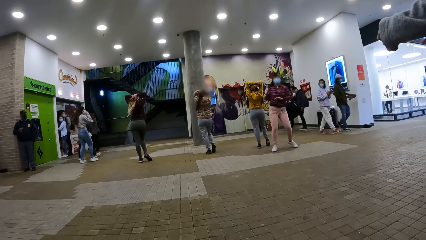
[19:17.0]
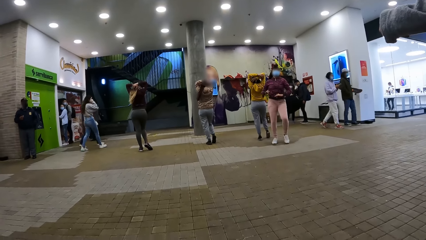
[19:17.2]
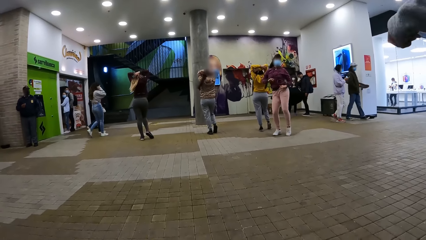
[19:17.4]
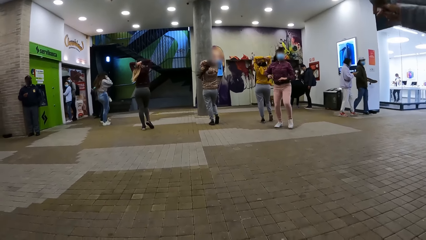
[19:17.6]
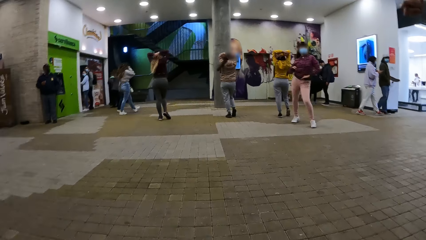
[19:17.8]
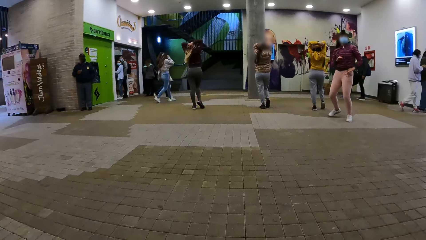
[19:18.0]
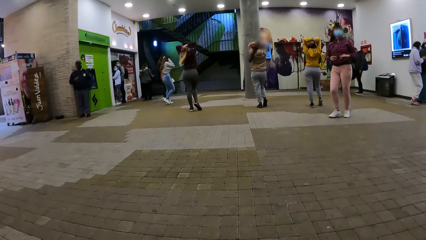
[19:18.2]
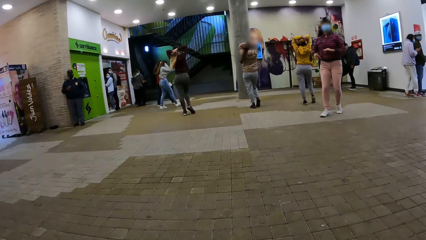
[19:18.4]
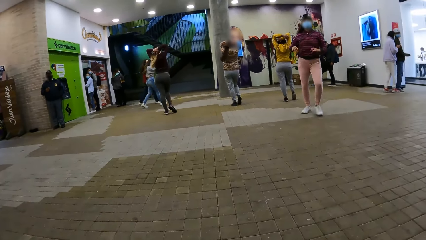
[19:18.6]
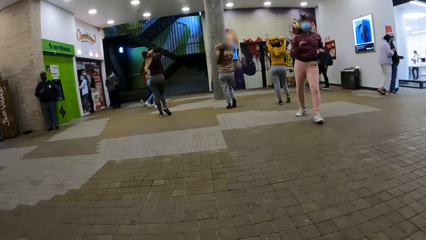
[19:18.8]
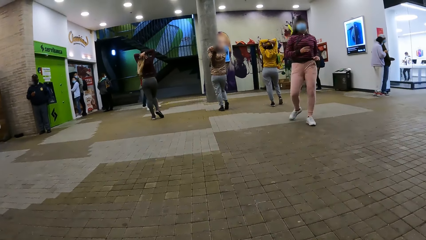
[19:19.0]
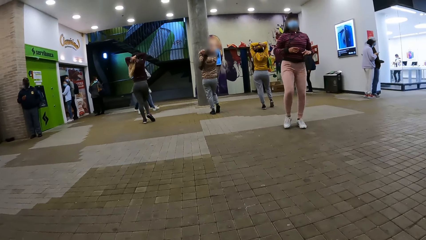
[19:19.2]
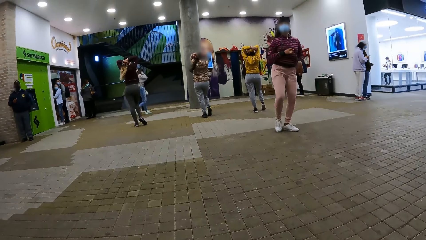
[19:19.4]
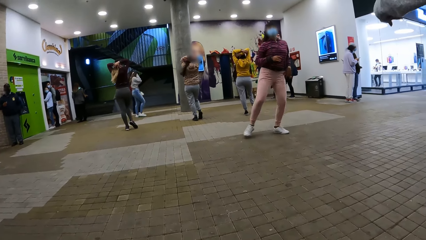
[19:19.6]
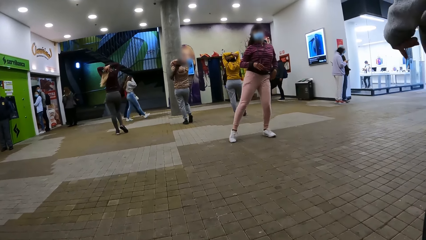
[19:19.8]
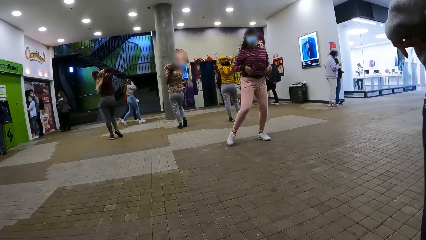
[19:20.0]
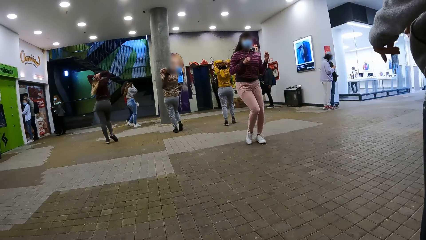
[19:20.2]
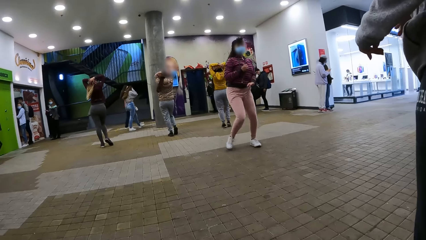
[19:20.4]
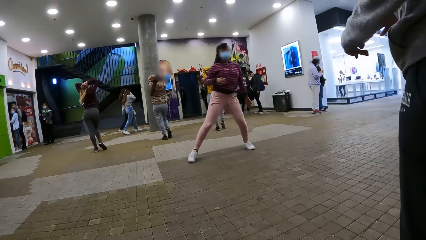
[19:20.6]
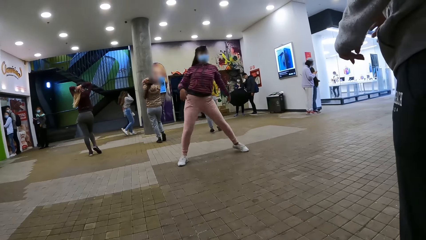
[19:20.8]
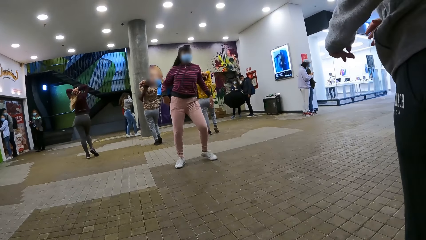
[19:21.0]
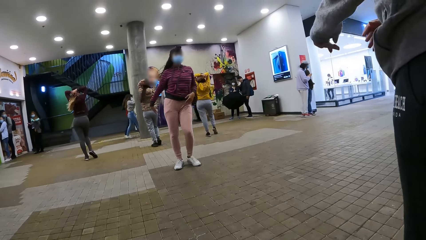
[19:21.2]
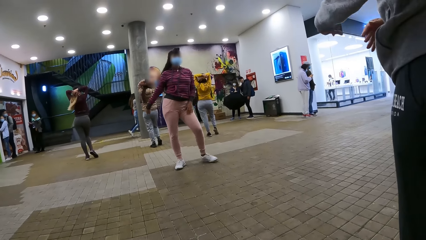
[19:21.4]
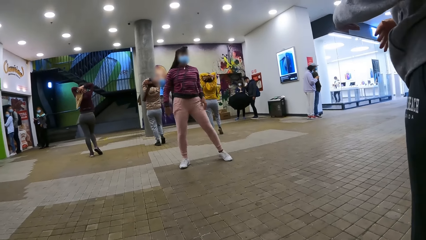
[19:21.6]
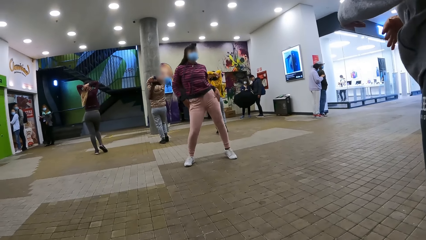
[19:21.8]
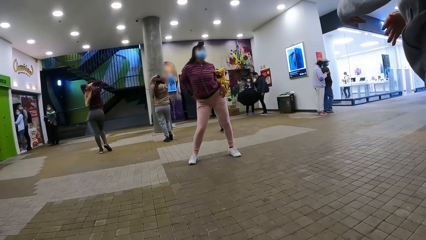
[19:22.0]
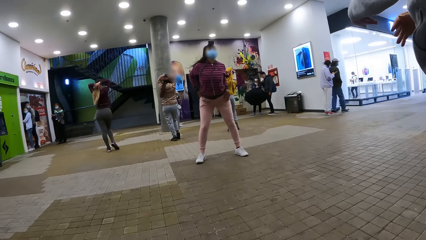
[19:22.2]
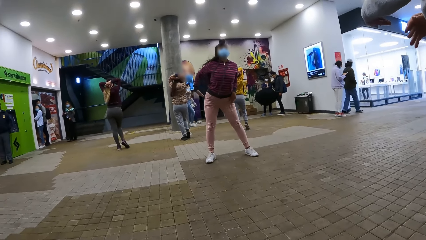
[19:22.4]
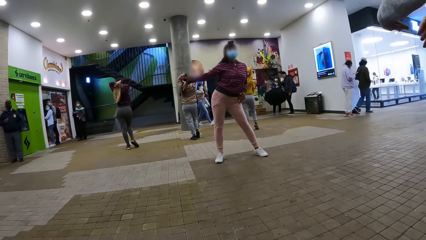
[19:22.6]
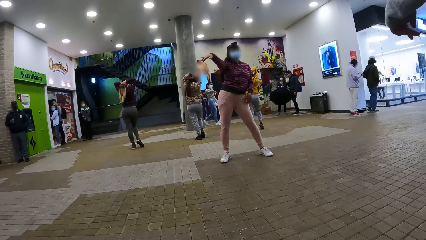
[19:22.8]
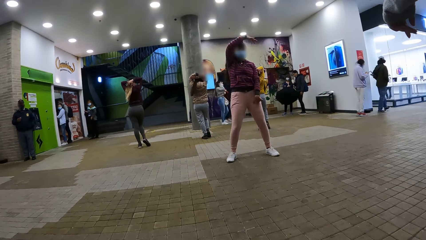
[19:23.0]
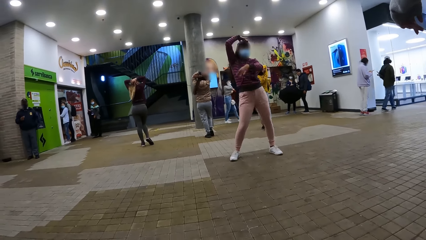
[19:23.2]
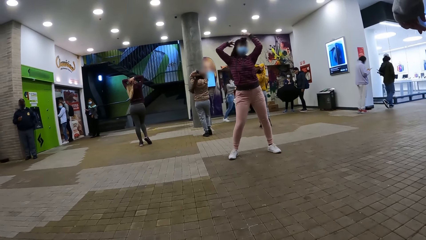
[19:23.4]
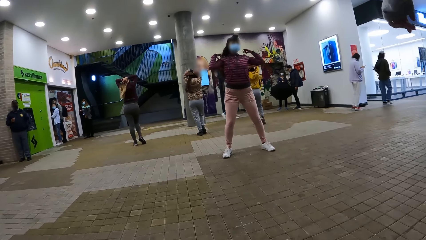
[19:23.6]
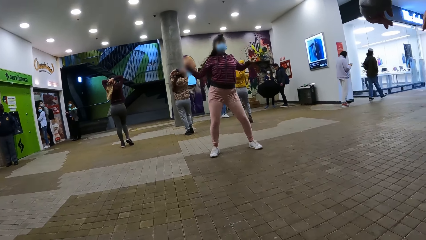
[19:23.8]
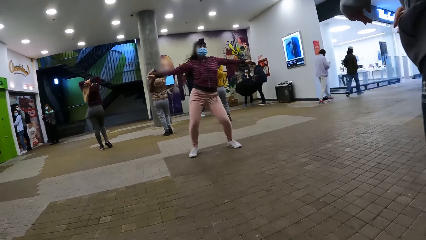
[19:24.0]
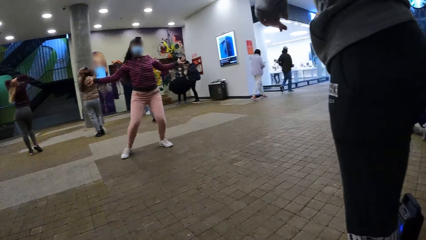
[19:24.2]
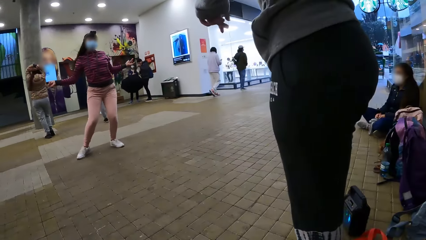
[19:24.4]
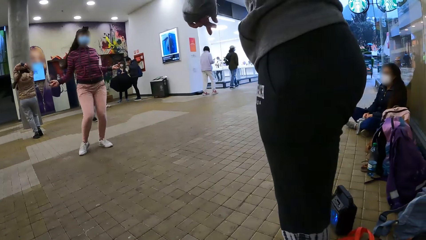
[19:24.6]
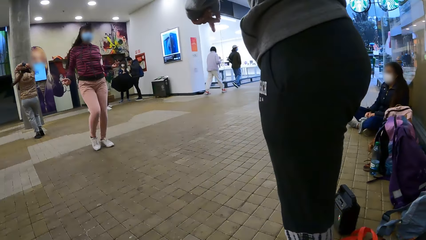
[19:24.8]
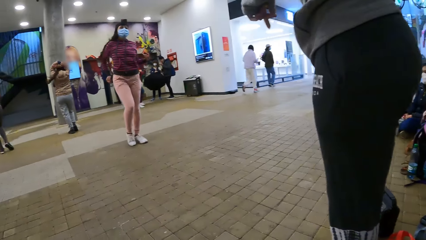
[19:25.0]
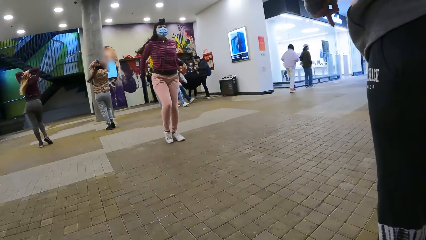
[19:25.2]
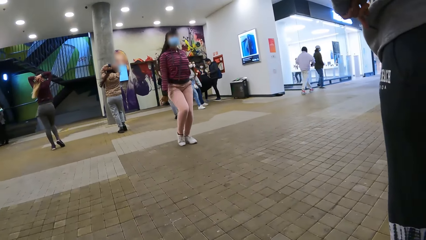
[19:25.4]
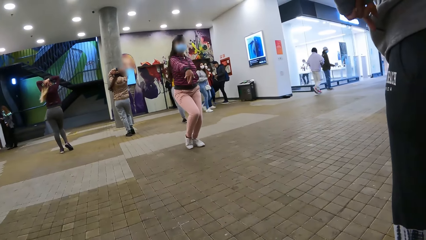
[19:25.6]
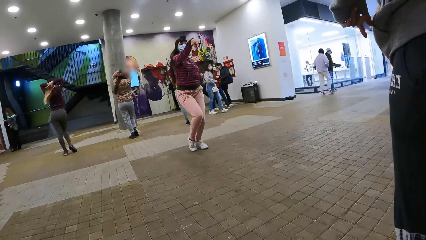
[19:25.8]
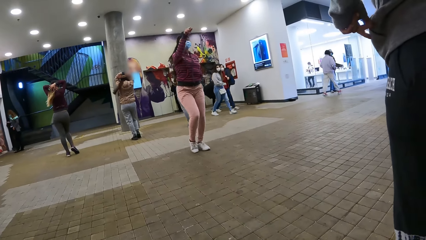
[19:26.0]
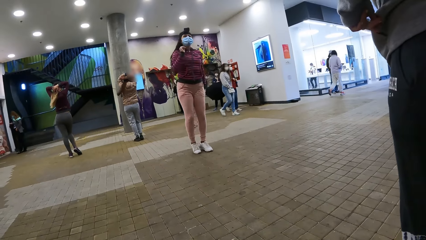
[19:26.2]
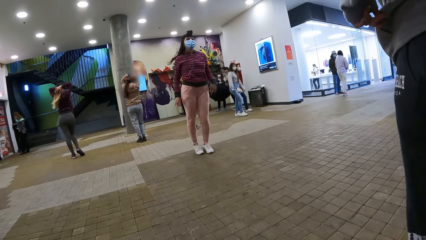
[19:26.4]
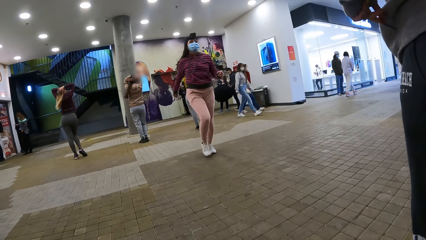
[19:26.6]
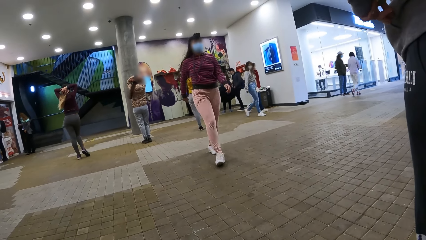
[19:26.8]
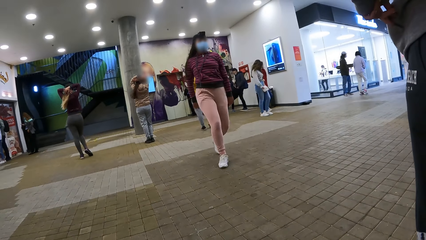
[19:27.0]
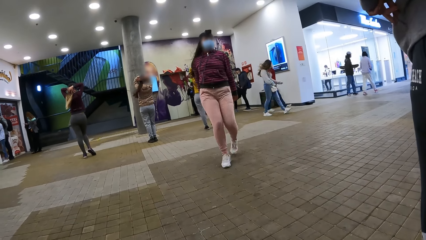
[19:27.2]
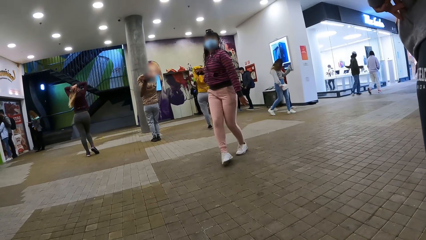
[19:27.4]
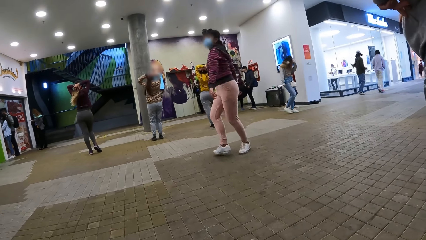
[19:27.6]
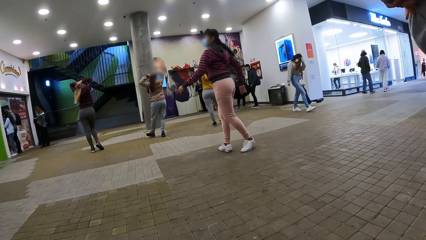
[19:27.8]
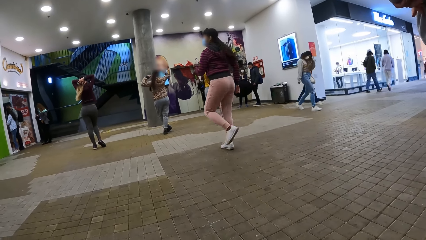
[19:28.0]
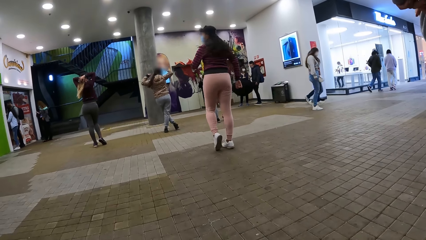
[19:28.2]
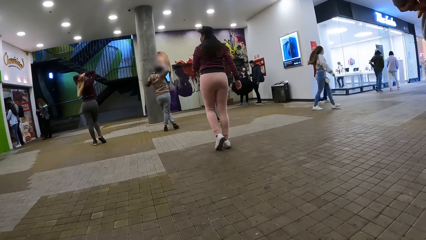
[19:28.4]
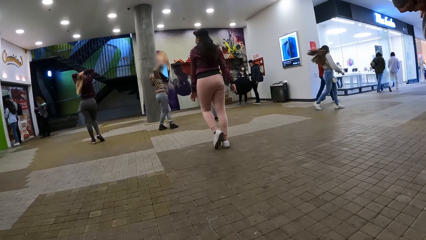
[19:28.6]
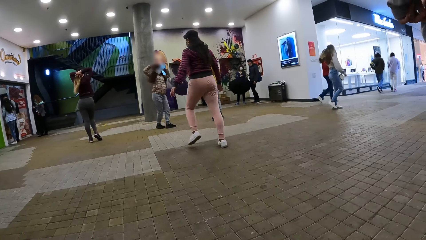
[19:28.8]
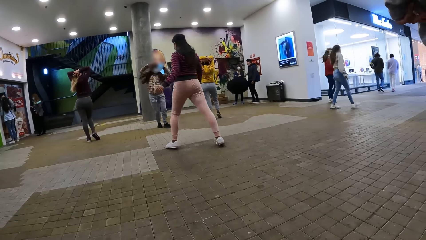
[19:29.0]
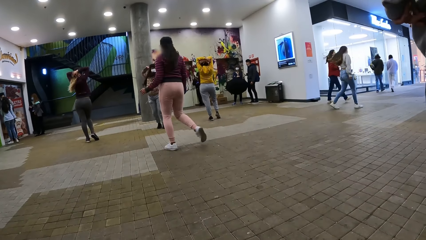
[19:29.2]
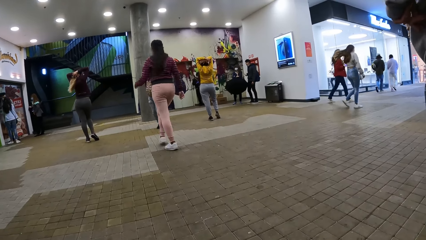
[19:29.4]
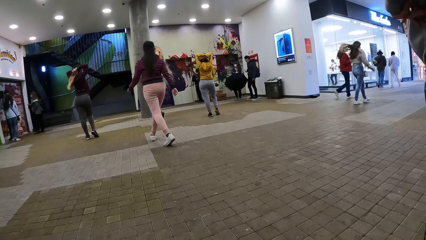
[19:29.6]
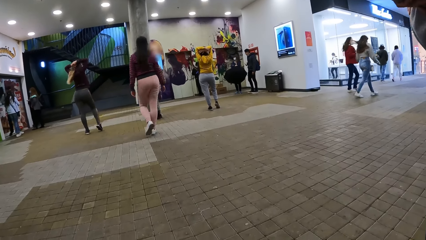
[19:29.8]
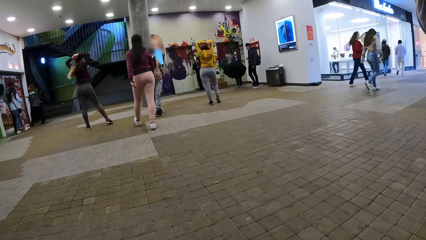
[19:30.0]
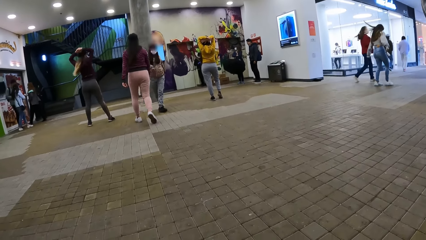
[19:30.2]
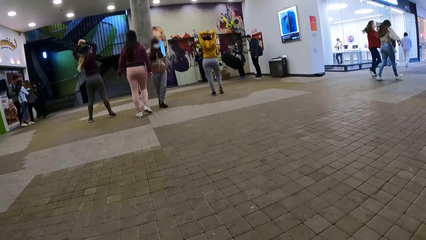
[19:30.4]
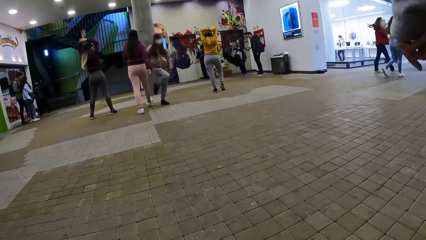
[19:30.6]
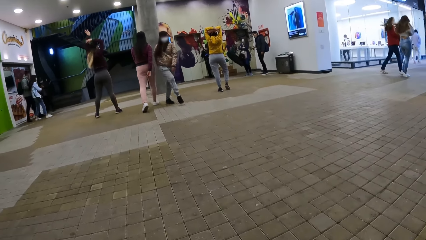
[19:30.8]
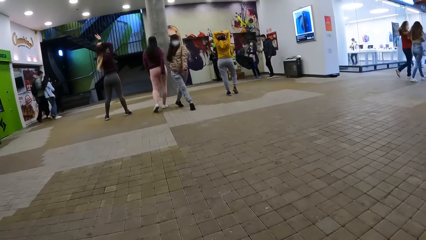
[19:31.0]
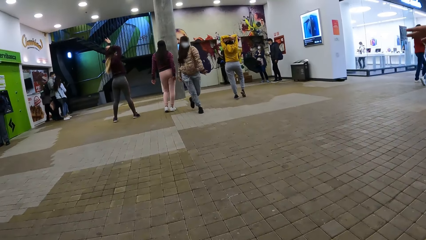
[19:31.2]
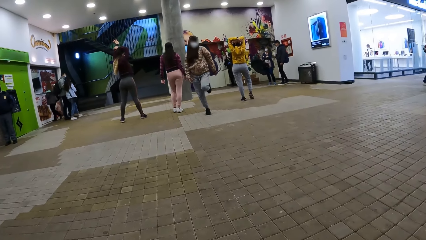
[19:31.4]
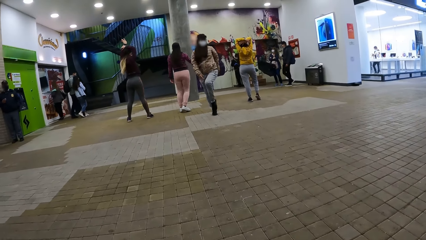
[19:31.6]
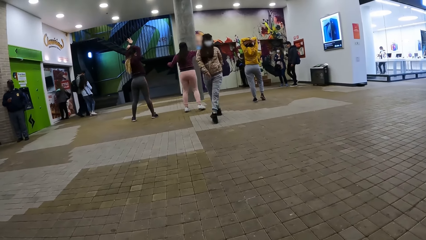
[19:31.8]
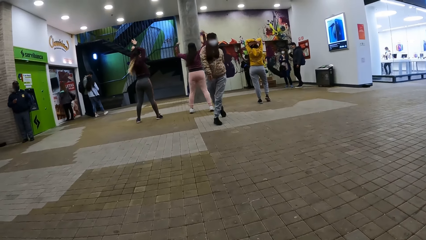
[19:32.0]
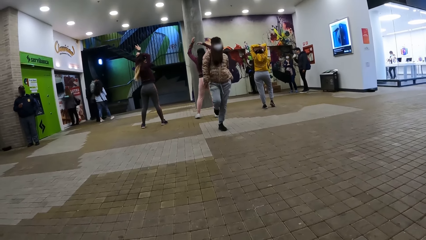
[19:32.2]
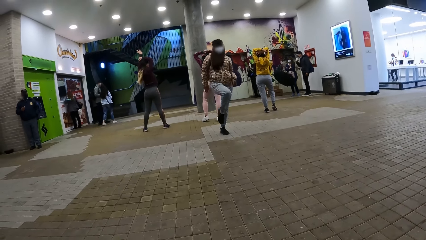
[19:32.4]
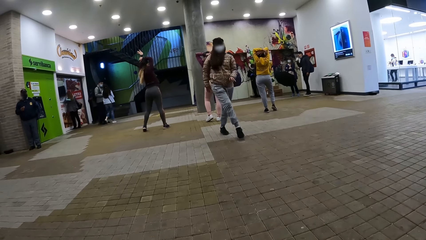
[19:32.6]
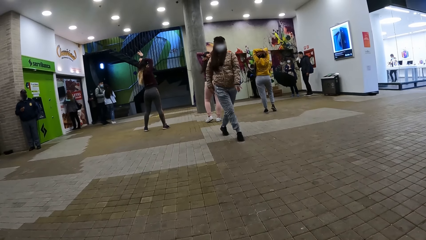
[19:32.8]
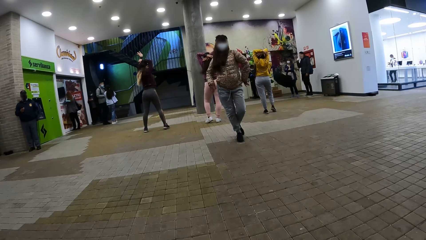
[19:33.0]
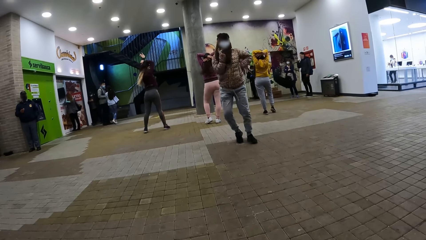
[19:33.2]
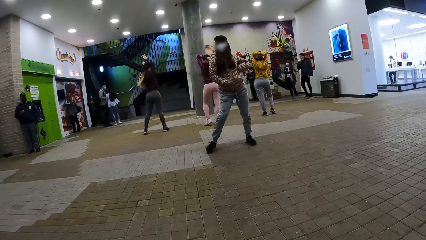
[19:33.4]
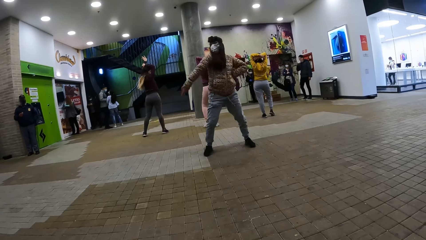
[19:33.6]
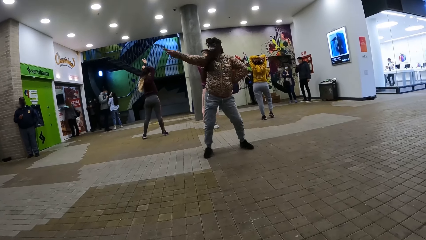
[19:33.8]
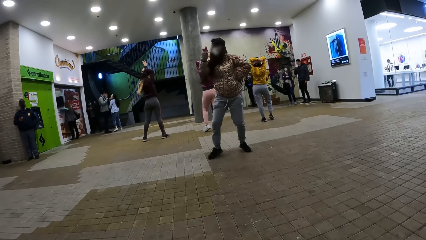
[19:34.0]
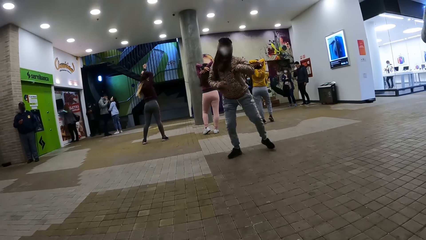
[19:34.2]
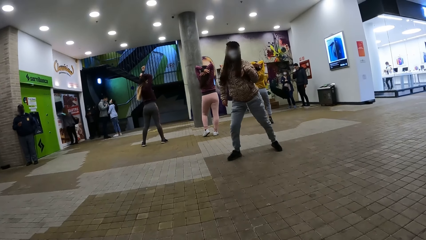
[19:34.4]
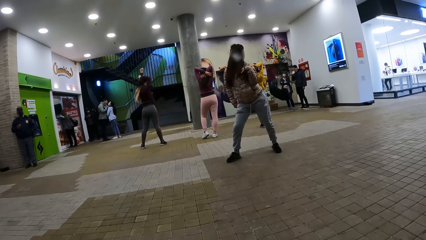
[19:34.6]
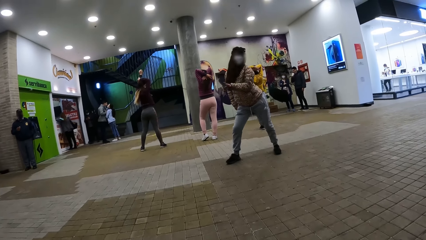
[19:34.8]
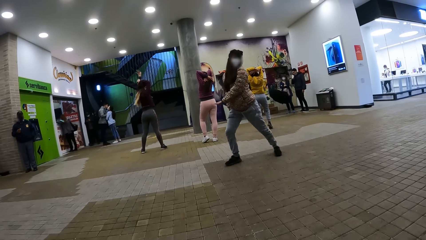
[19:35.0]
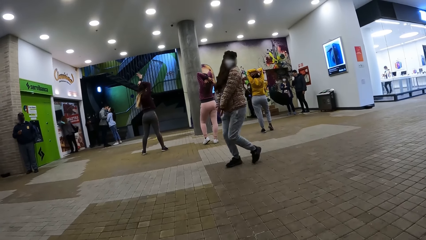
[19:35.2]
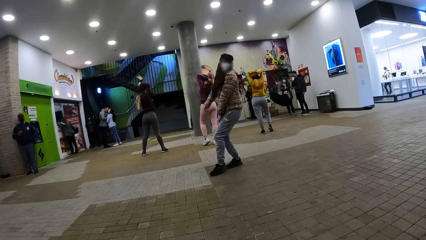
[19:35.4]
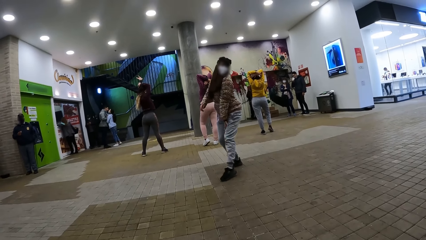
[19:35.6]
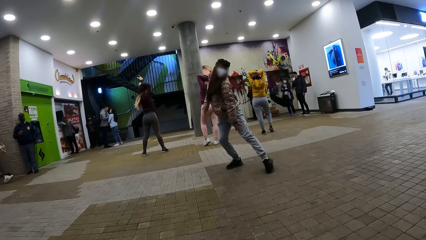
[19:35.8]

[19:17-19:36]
A person dances on the floor. The camera wearer looks around. They record video. Another person dances on the floor.
